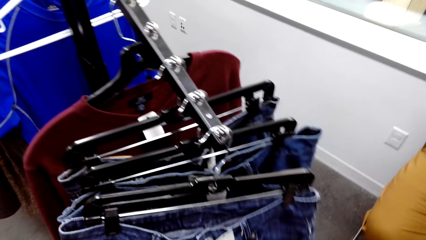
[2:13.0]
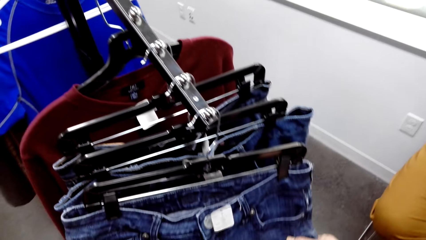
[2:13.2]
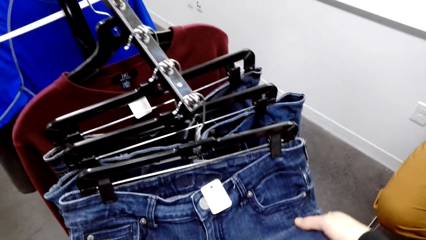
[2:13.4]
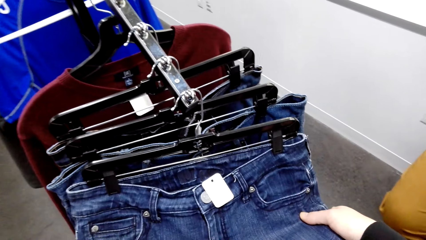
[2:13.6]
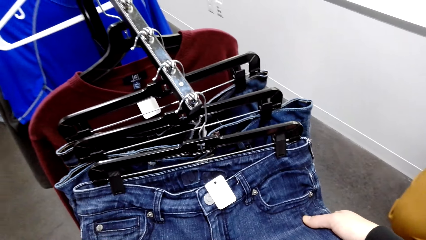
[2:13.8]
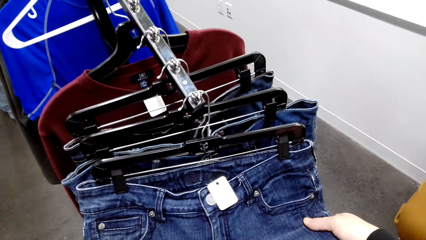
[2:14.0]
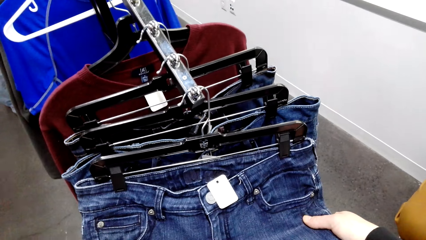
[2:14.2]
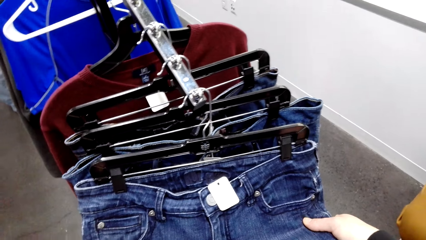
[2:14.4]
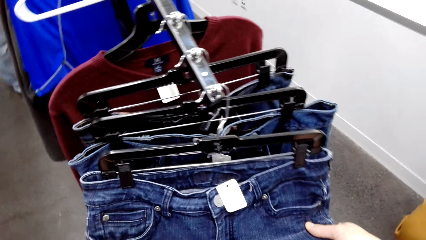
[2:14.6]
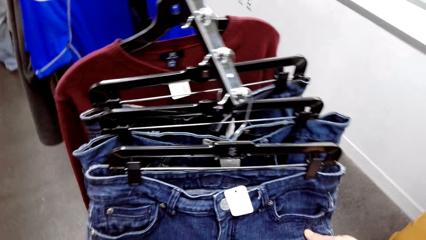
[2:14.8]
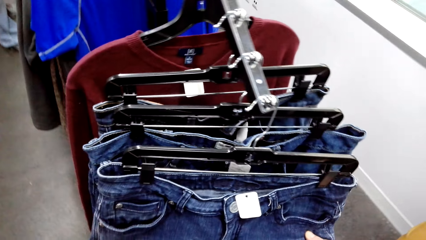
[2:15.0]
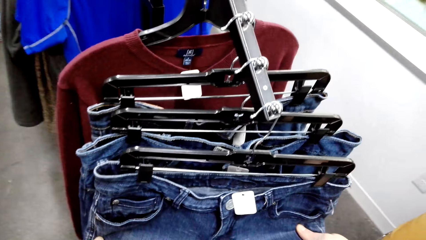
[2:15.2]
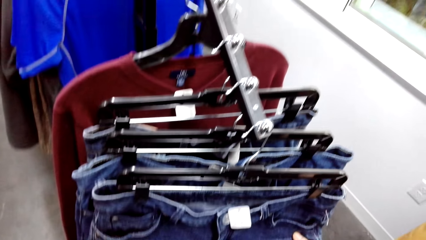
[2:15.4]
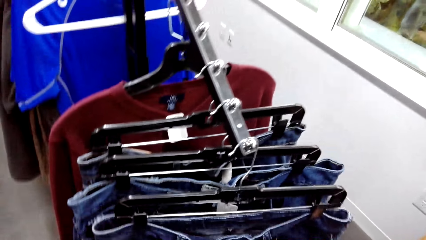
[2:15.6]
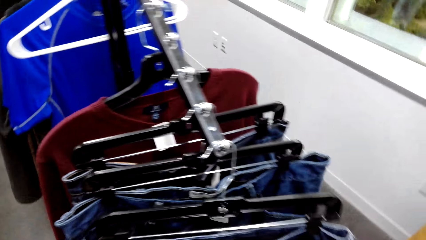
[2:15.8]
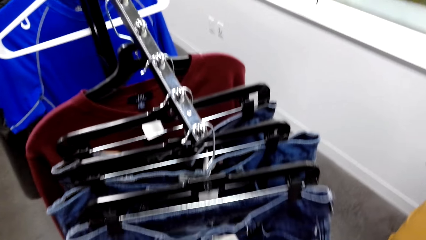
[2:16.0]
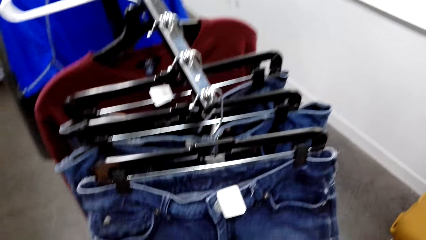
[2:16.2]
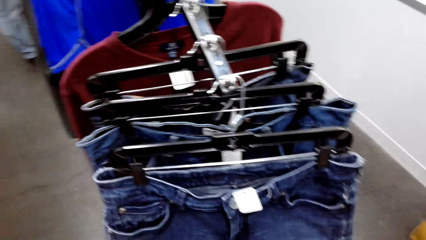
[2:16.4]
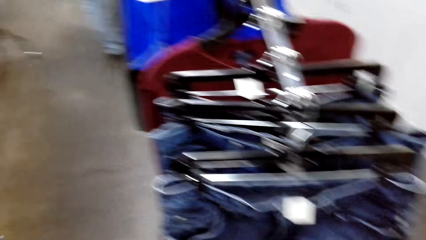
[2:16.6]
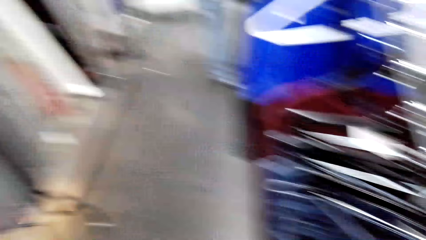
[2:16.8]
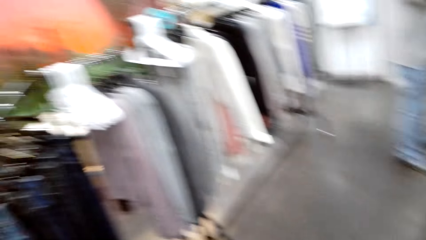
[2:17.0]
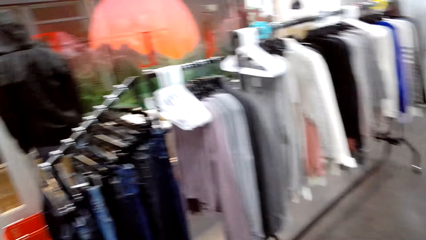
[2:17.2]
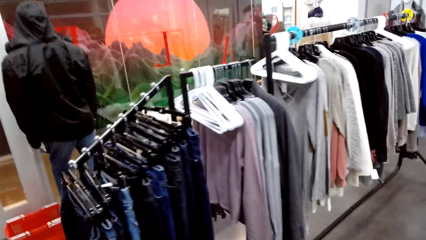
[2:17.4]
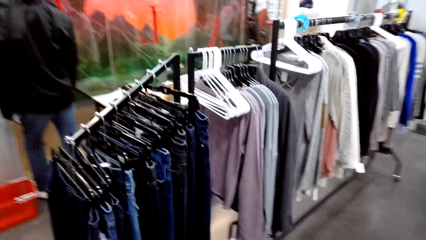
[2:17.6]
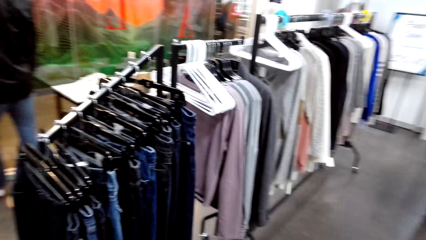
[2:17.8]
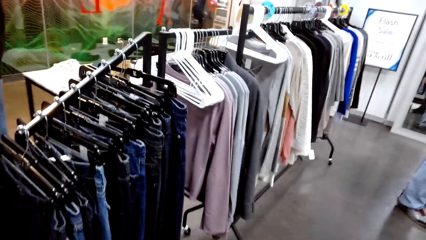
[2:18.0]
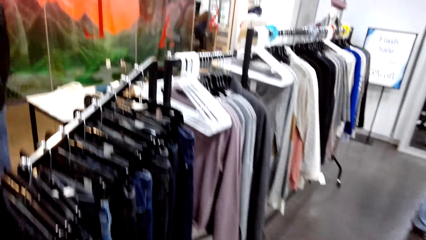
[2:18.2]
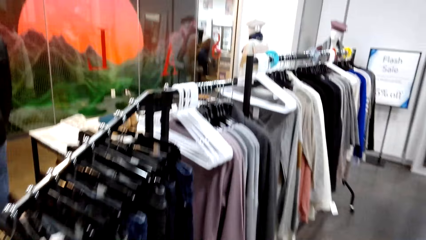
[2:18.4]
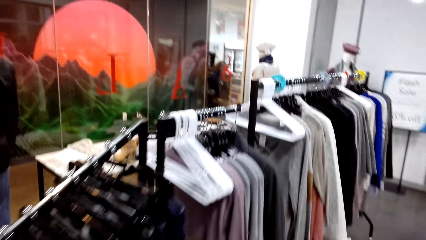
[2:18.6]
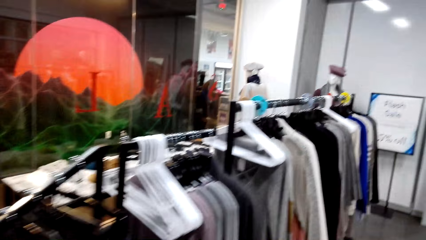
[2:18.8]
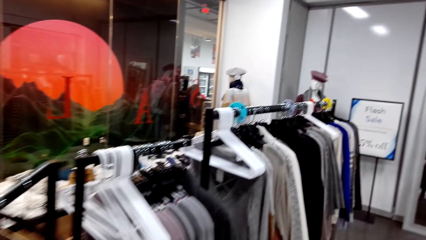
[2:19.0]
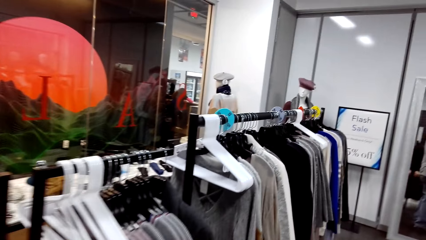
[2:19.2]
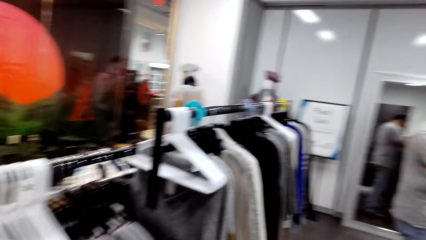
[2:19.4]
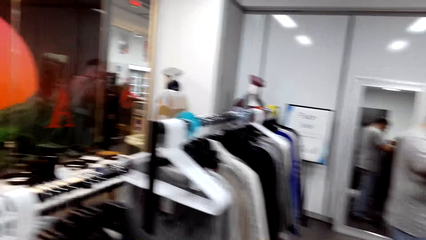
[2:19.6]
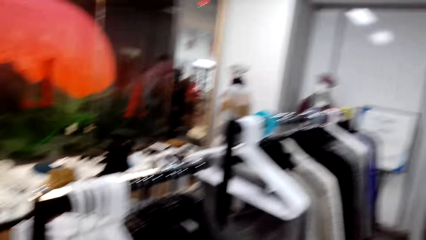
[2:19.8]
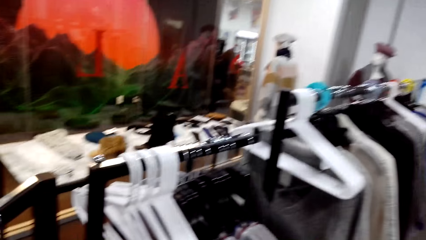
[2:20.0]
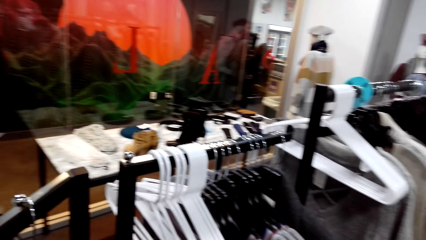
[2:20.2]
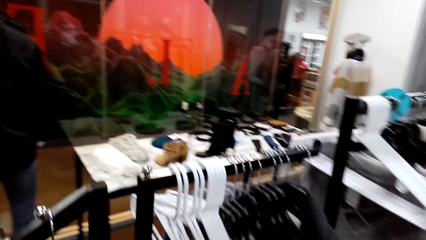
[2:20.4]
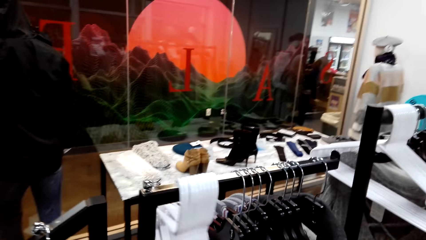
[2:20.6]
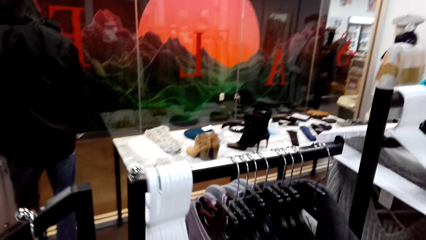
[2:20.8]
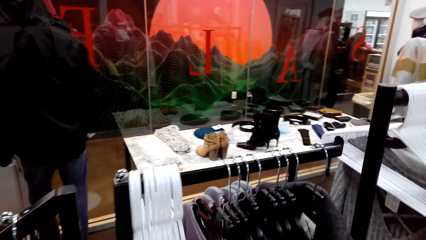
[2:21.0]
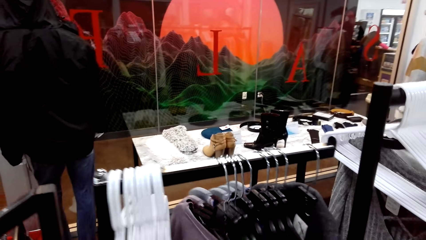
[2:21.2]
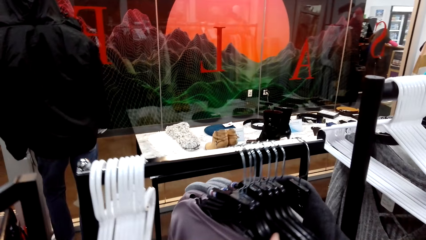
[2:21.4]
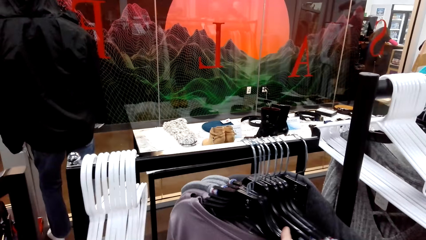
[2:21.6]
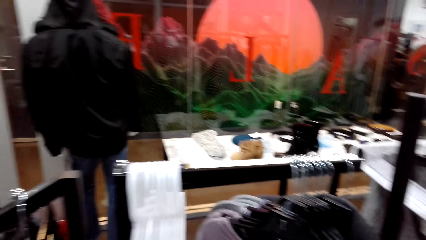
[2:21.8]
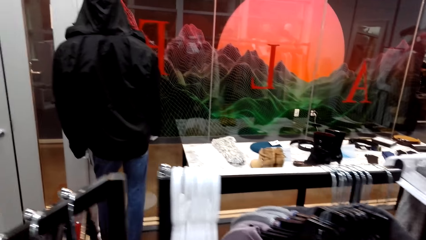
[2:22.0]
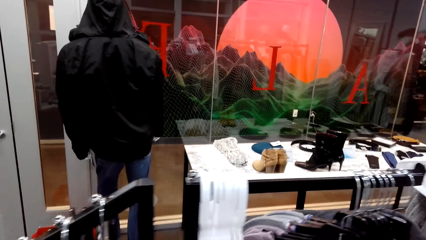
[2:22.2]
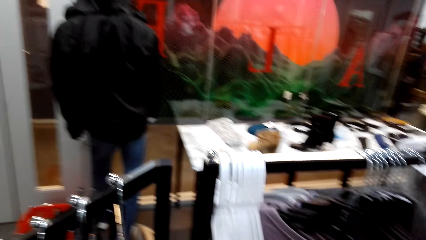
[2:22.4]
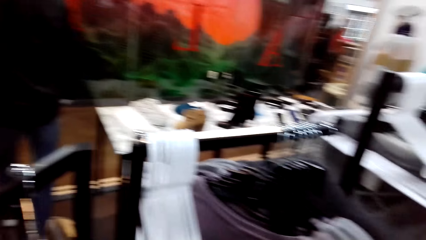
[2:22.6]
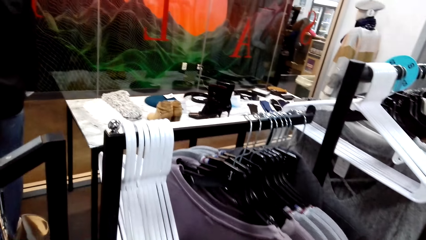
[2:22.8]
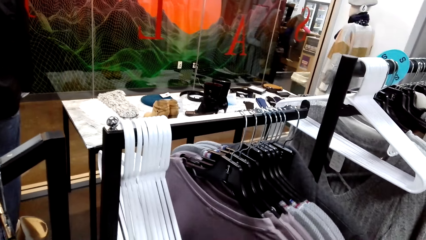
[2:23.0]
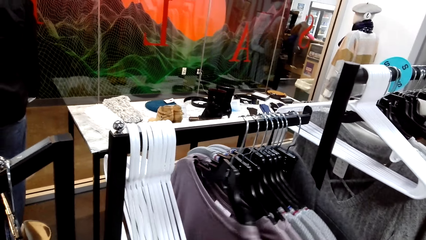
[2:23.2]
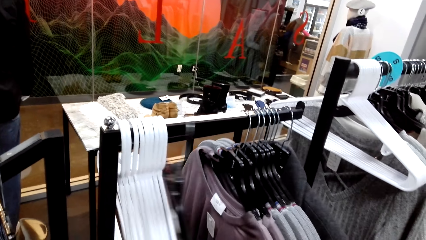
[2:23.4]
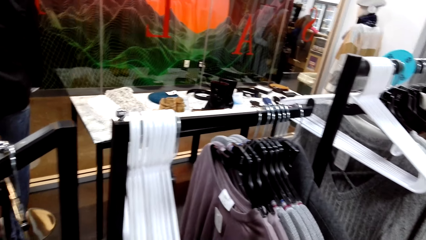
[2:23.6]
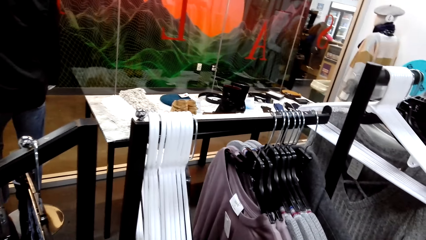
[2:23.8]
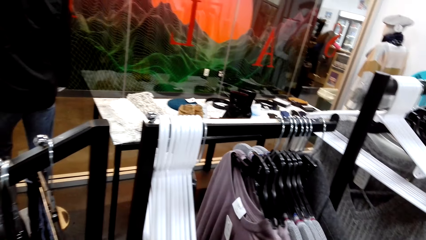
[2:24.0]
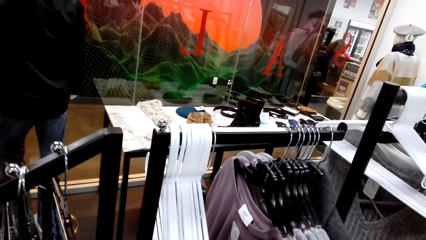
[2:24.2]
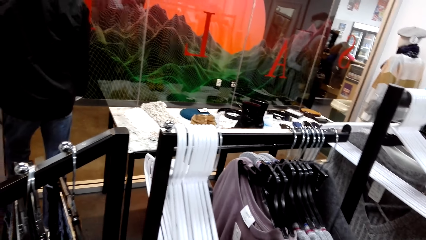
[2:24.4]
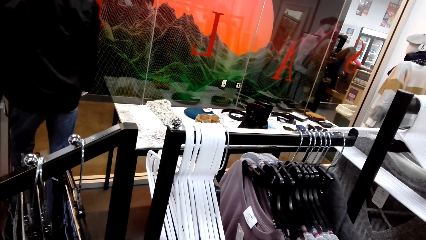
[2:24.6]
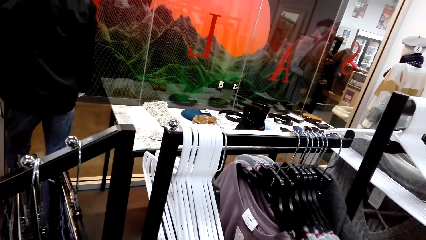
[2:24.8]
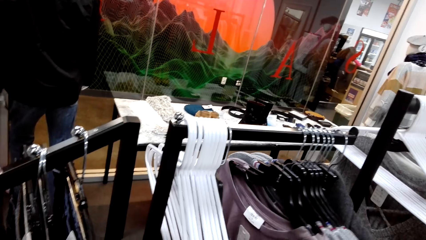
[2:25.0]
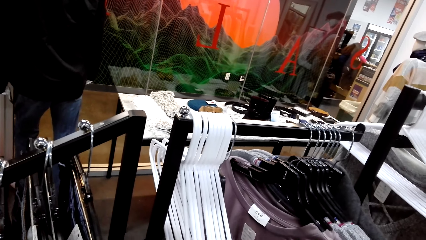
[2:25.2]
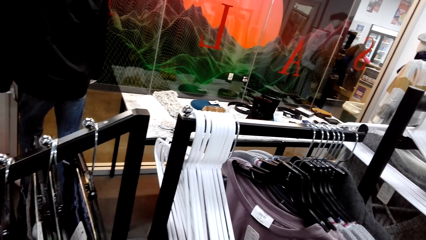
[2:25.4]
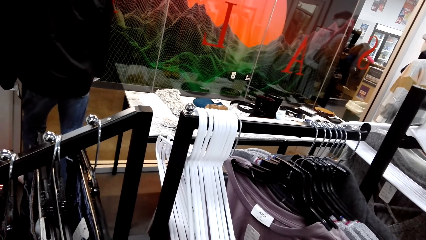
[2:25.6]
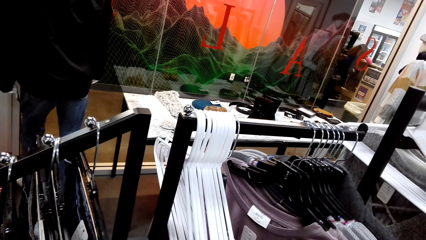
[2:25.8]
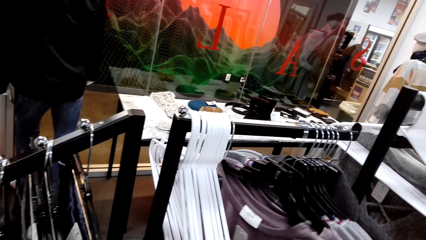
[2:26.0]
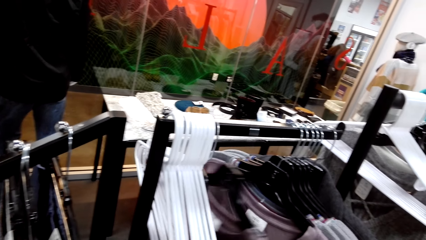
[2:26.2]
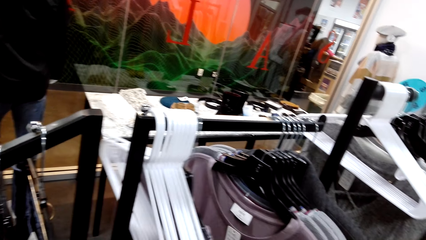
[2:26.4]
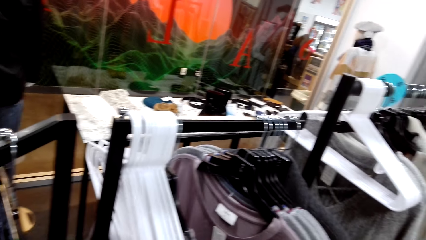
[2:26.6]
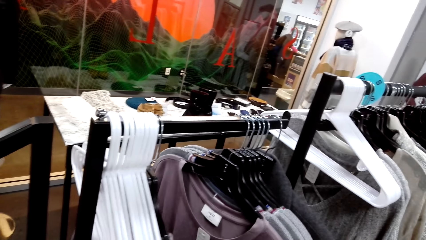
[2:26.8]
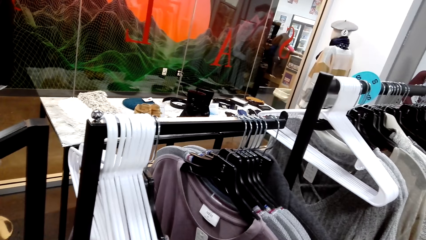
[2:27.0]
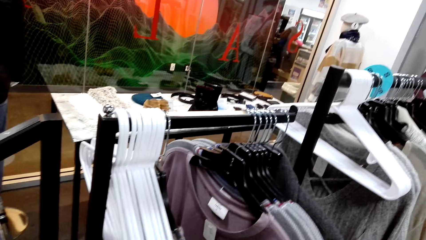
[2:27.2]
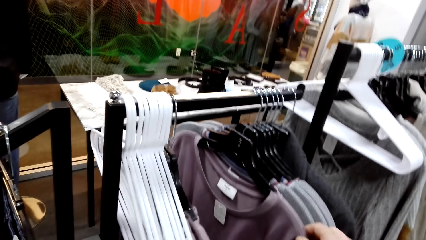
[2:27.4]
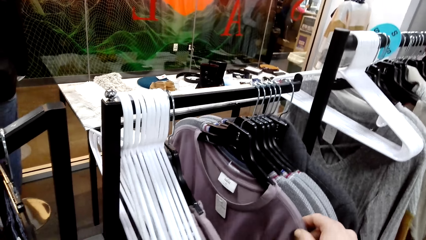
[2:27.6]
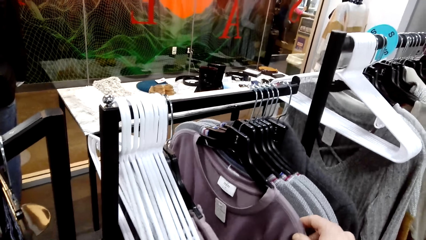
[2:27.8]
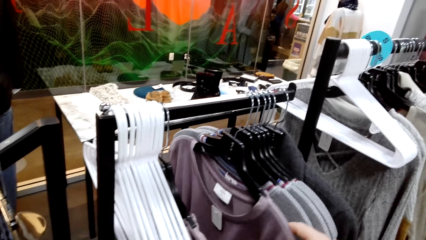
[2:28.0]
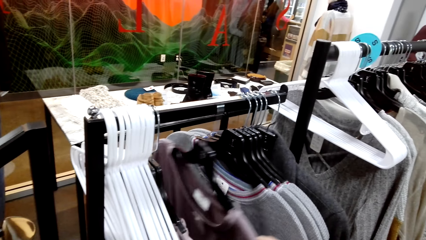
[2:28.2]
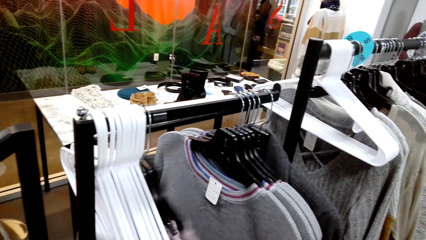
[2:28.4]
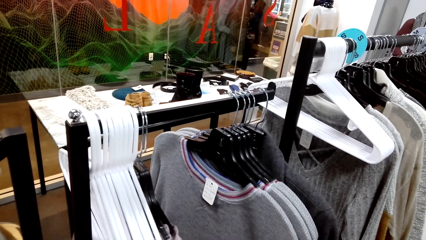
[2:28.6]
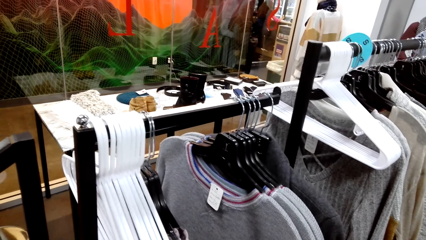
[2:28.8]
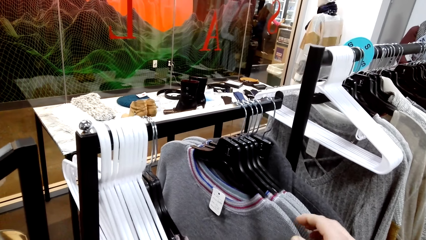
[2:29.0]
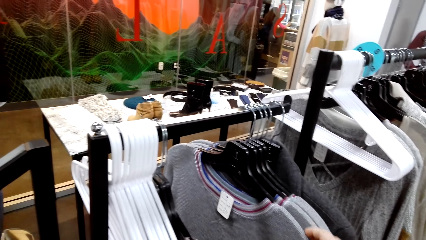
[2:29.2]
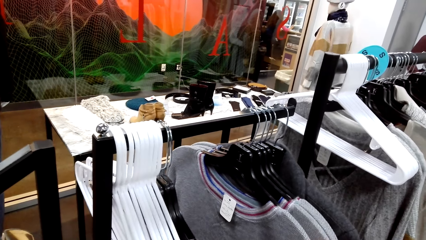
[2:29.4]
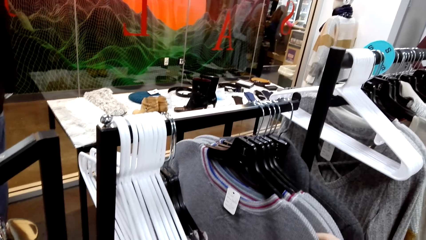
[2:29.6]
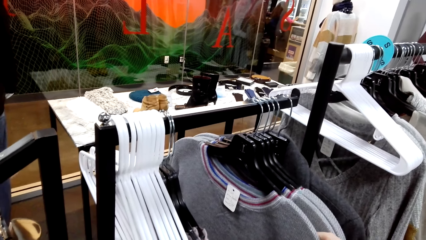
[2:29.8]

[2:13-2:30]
The camera wearer touches clothes. They walk to another rack in the room. They shift the clothes on the rack. They touch a cloth. They touch the cloth again.
